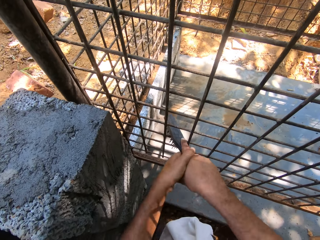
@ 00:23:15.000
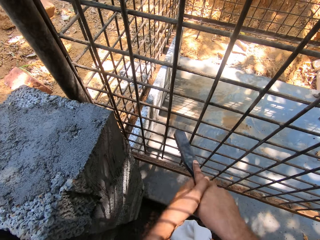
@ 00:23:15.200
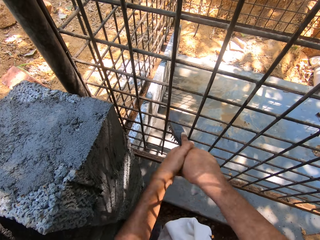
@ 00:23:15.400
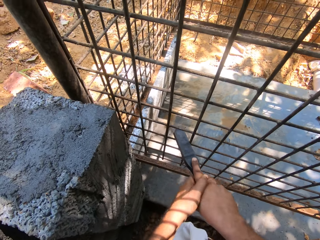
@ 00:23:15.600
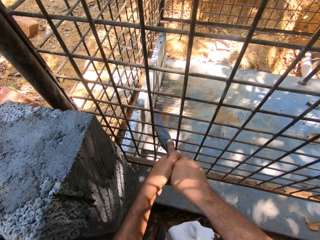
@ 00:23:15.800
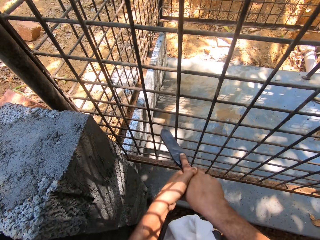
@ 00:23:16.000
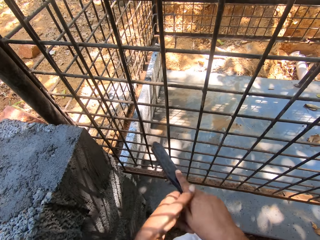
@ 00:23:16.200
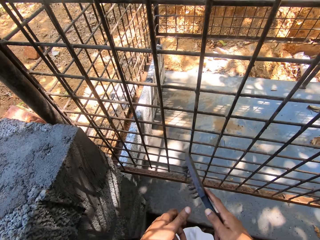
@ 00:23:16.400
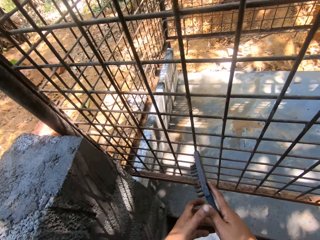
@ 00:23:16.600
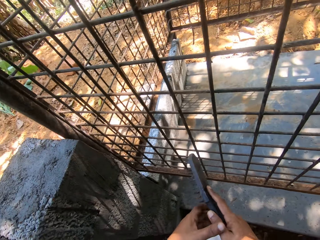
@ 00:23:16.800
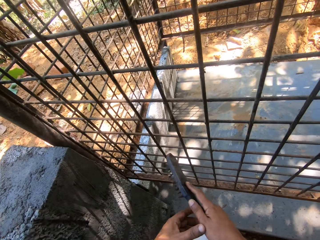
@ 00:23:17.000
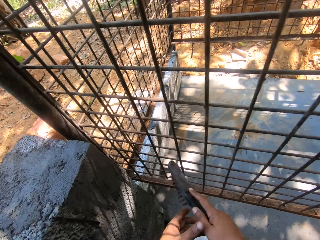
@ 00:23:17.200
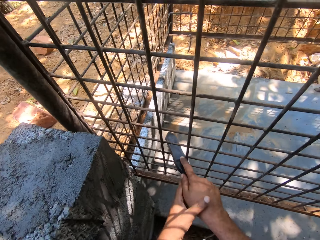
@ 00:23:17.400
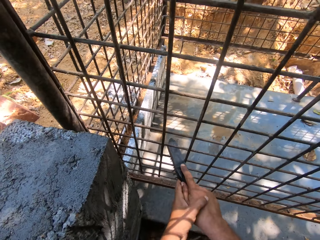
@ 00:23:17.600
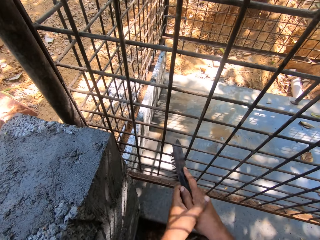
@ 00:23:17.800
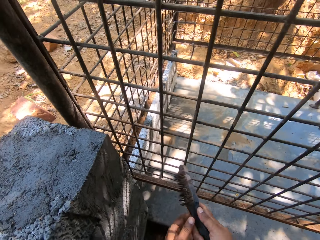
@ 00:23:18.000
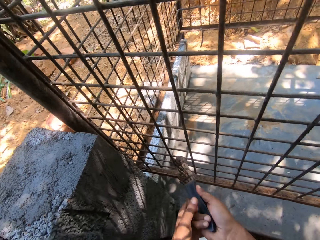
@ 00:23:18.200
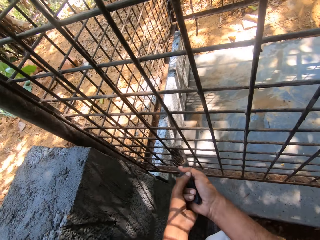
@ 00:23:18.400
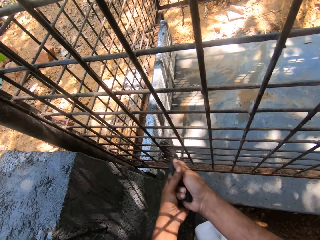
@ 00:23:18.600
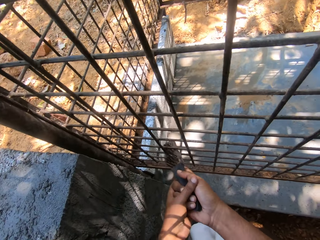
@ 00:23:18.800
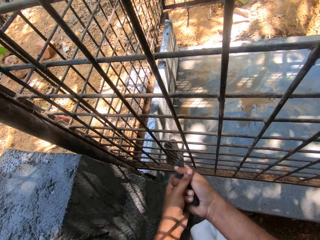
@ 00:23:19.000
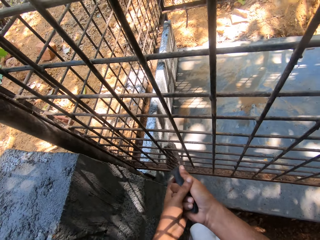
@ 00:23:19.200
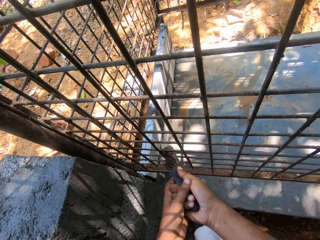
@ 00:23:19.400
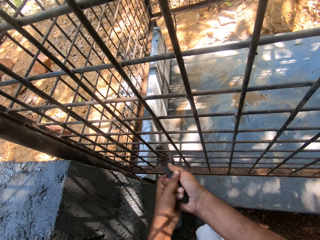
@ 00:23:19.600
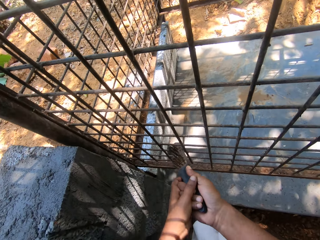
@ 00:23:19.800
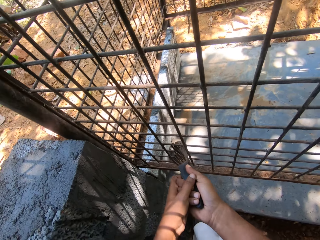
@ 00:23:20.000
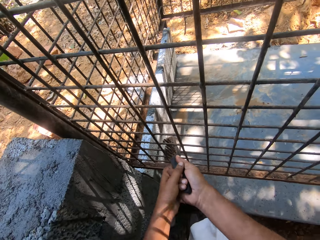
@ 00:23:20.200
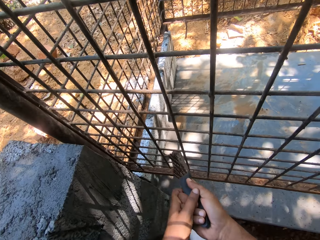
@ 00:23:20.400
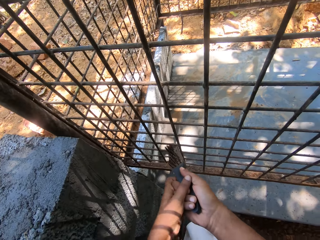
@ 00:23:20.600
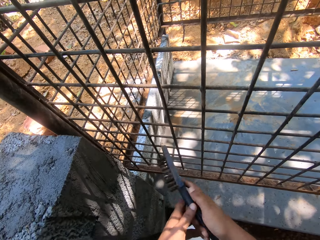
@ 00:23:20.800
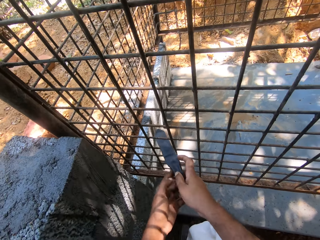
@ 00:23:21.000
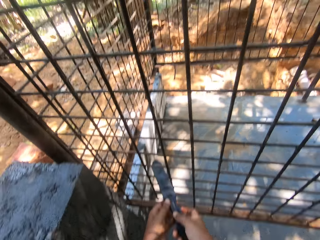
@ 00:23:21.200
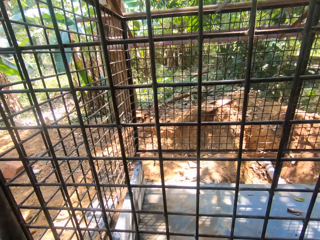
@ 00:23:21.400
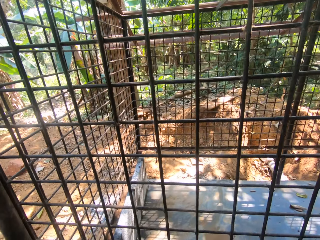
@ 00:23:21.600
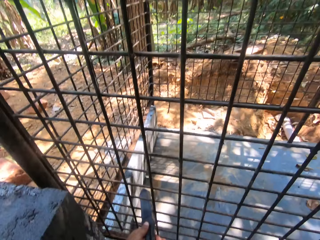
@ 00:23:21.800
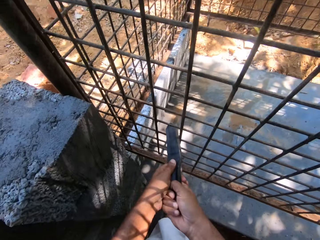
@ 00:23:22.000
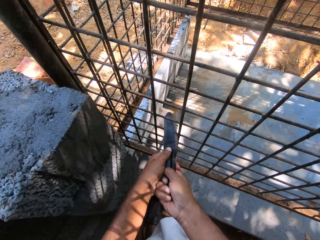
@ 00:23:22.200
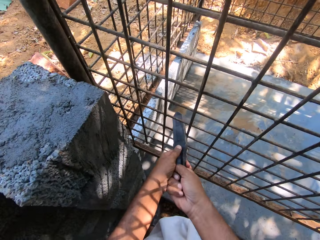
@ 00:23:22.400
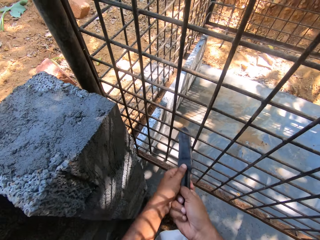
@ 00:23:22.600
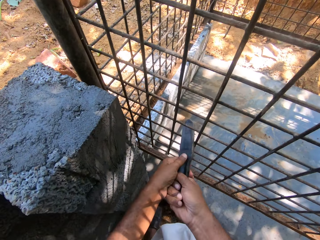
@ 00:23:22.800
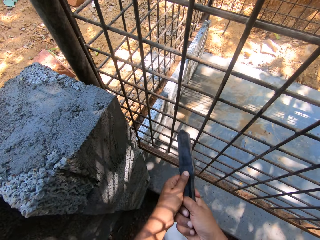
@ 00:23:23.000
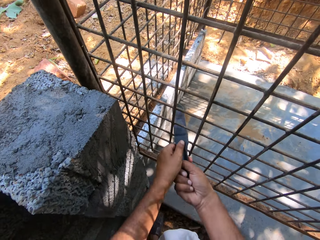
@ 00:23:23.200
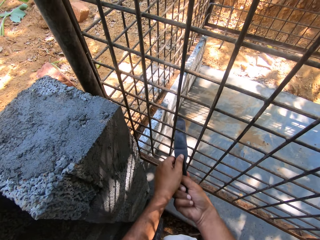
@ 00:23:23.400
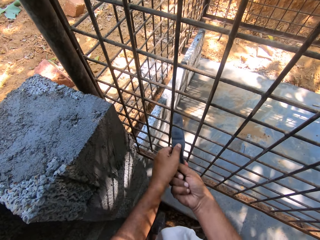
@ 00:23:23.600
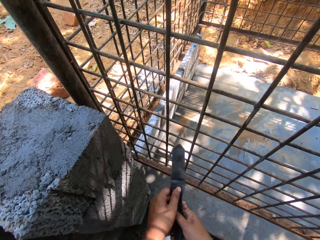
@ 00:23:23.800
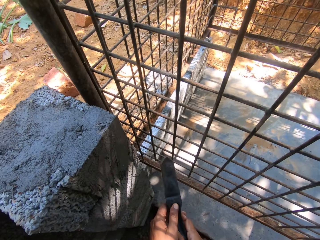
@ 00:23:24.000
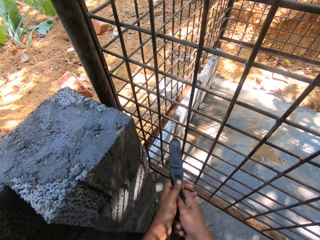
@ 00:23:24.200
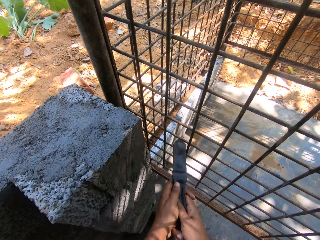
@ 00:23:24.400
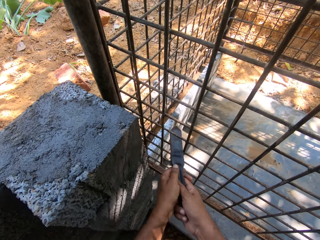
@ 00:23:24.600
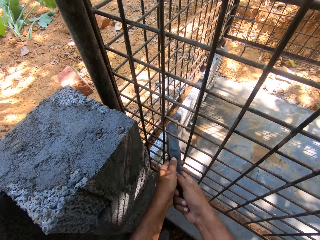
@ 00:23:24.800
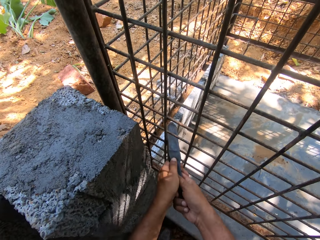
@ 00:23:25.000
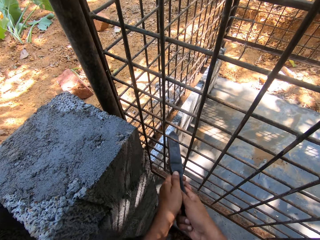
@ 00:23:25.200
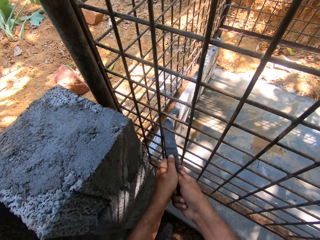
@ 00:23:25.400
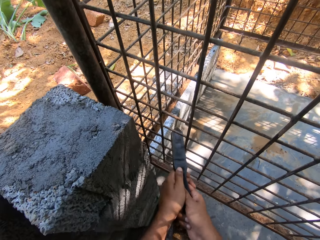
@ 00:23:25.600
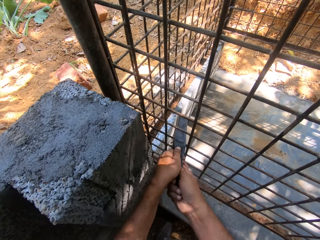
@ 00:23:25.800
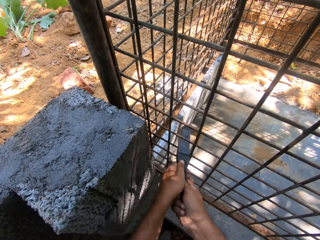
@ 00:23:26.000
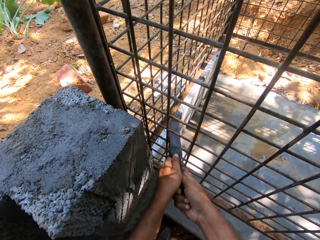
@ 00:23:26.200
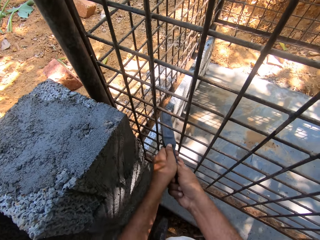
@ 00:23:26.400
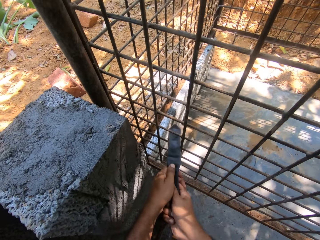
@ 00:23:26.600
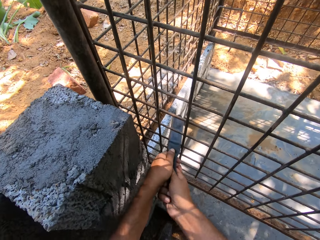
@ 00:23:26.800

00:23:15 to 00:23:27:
The camera wearer talks to someone in the background. They clean the metal fence panel or cage metals with a brush. They talk, laugh and brush the cage metals.

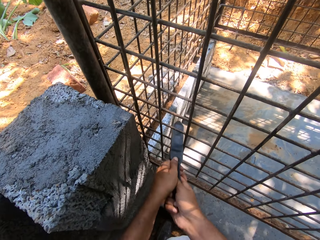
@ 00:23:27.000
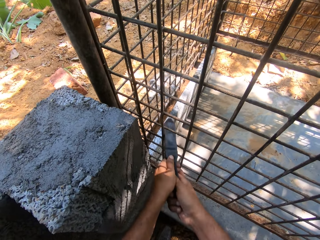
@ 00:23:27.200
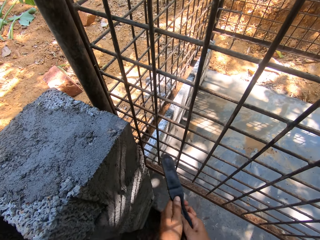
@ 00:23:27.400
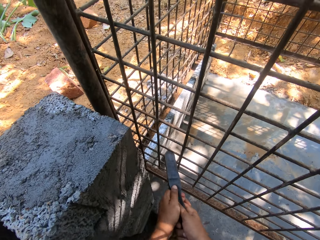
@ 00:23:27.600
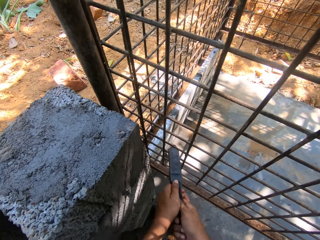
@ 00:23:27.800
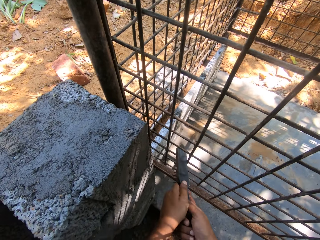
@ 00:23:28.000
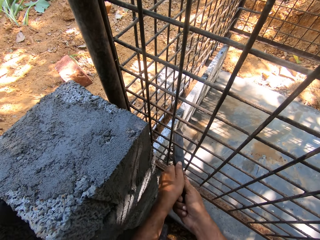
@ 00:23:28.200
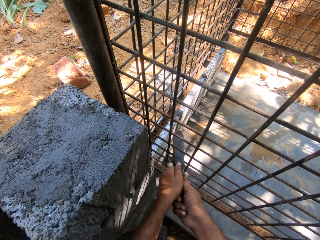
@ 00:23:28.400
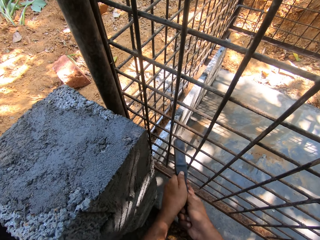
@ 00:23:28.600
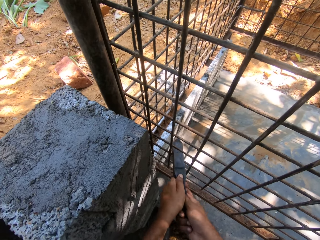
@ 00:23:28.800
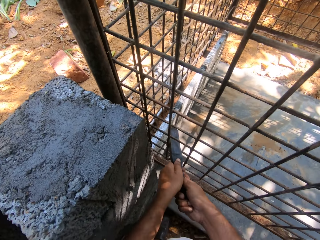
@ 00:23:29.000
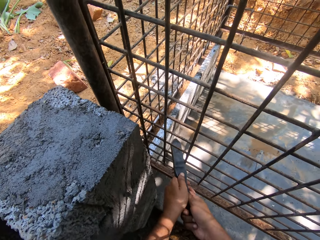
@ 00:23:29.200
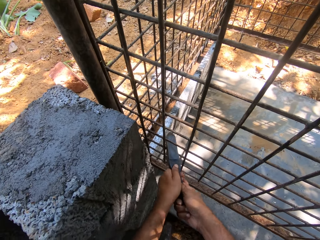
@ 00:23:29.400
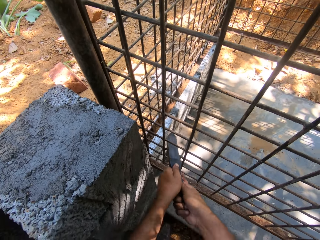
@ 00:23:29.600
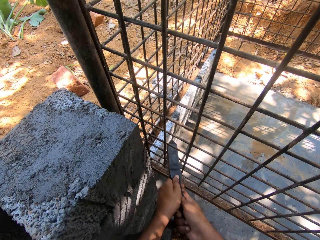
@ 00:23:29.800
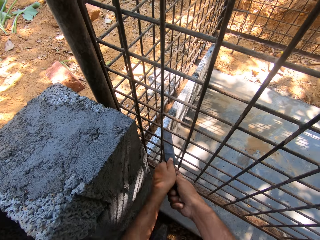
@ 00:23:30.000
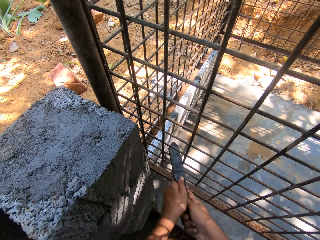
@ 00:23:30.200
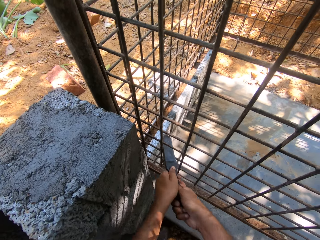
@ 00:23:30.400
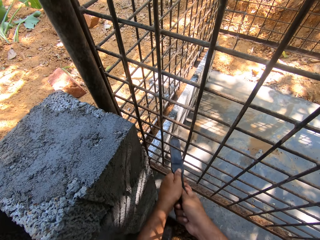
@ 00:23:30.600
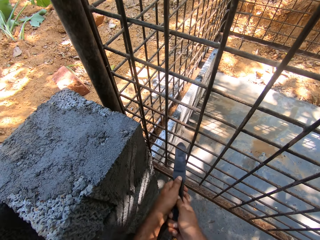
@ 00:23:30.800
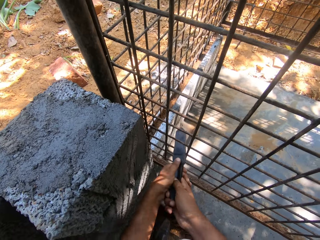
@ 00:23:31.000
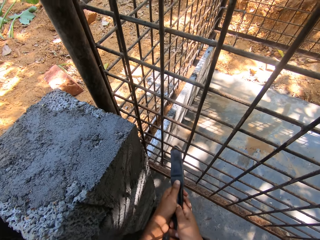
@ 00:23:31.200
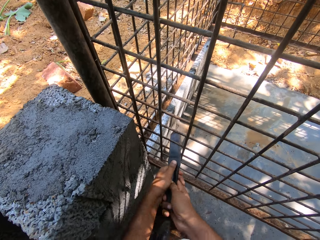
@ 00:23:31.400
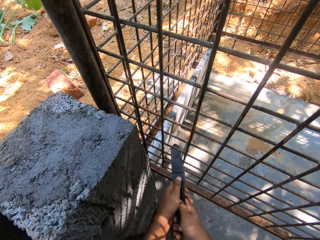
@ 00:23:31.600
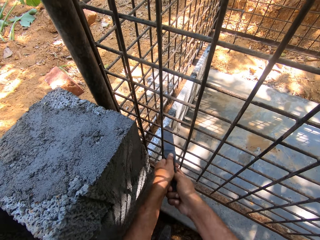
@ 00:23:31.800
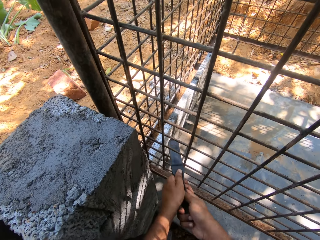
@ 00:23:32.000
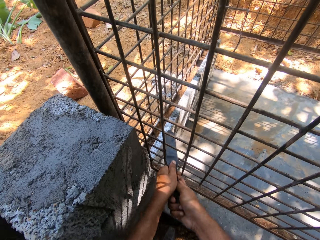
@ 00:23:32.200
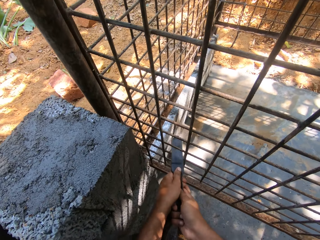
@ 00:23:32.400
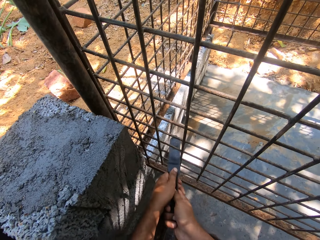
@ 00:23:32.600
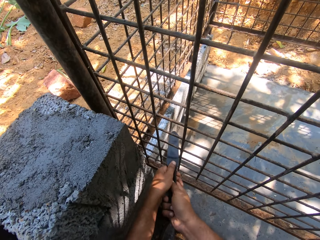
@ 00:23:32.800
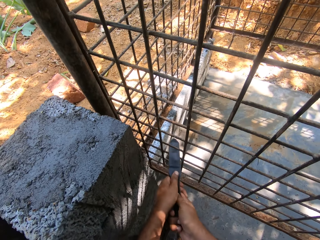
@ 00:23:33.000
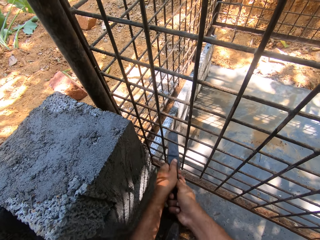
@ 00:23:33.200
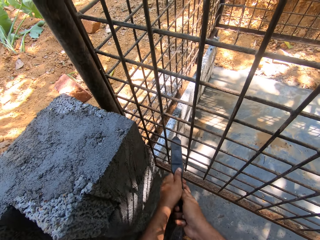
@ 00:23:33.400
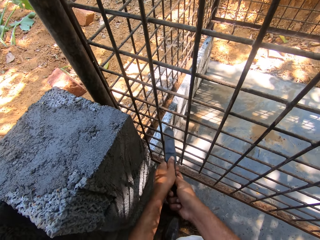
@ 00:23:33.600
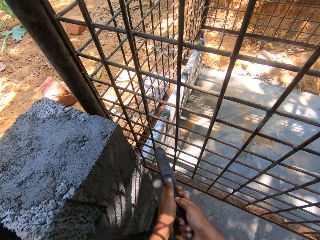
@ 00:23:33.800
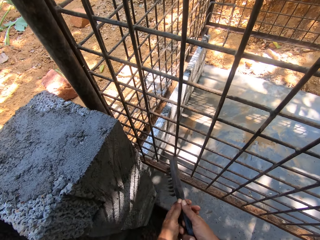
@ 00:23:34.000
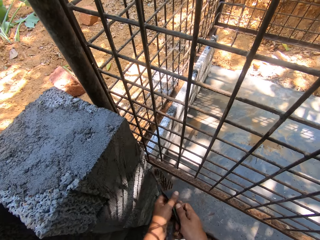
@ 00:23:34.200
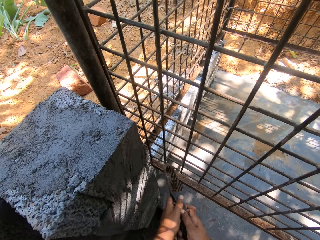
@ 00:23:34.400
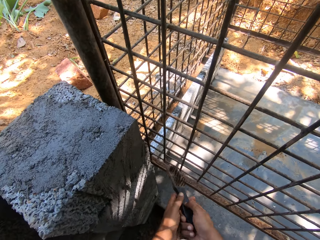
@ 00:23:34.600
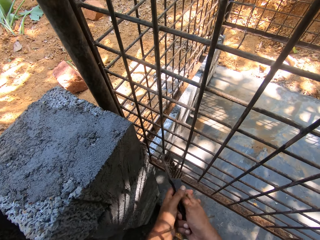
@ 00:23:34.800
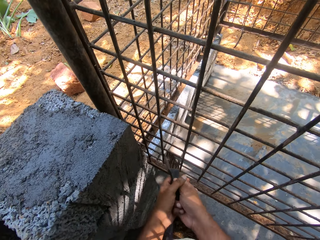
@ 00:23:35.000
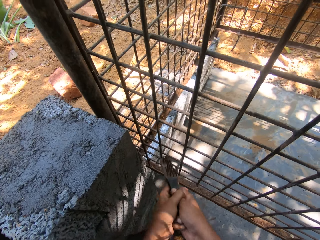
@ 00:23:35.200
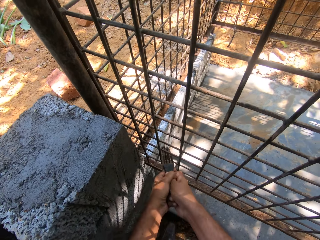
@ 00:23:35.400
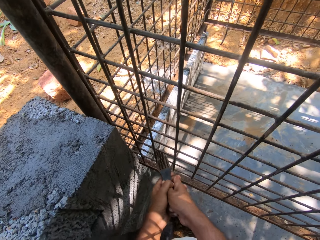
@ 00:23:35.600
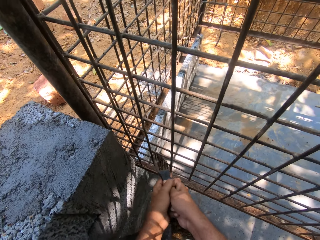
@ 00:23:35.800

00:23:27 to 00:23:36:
The camera wearer talks, brushes the cage metals and turns the brush.
